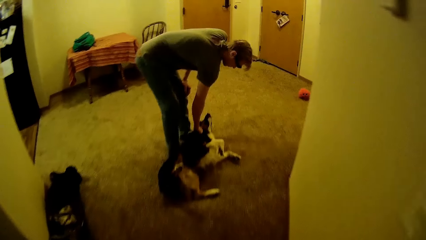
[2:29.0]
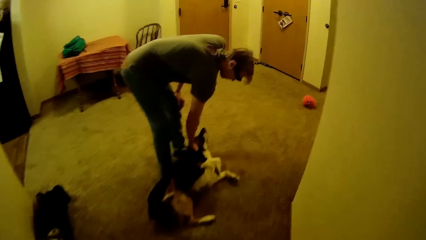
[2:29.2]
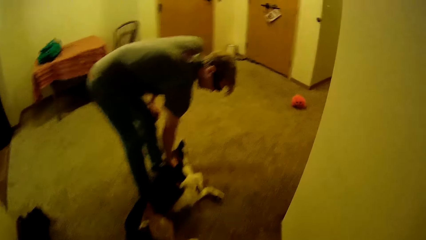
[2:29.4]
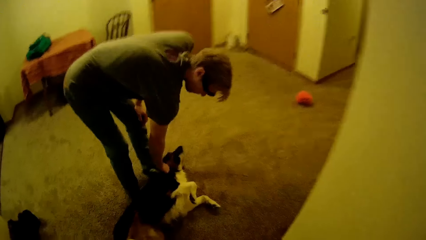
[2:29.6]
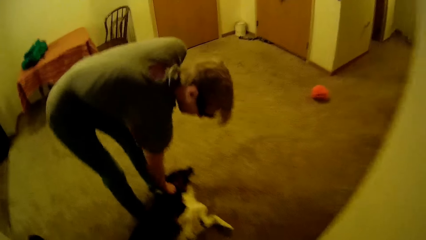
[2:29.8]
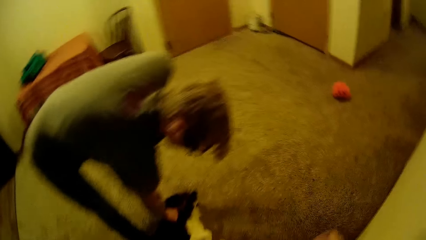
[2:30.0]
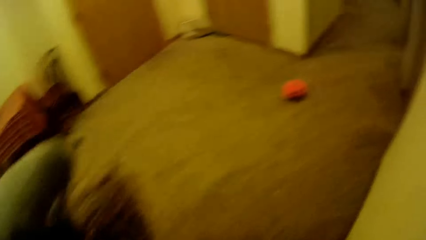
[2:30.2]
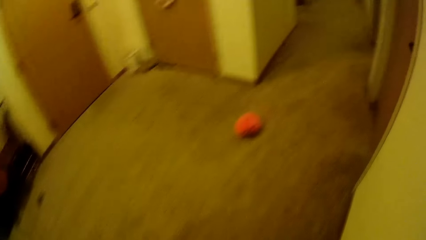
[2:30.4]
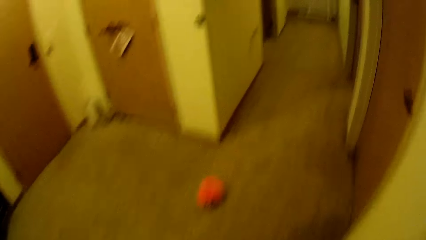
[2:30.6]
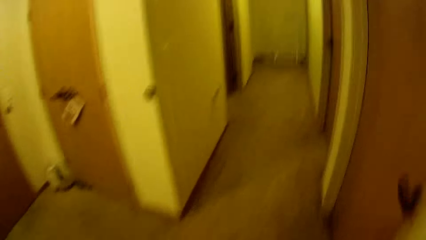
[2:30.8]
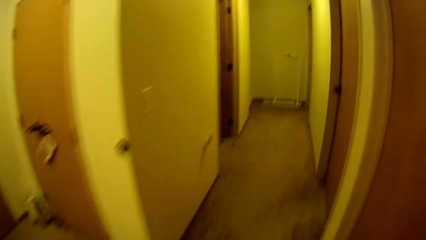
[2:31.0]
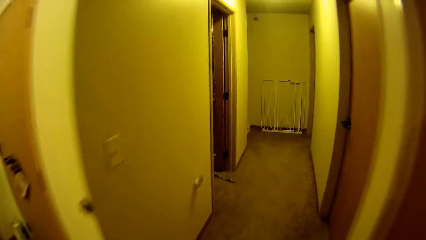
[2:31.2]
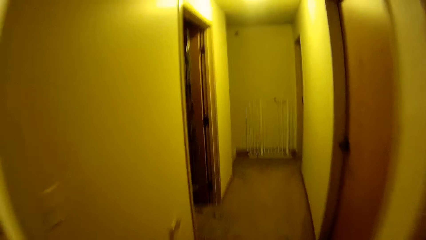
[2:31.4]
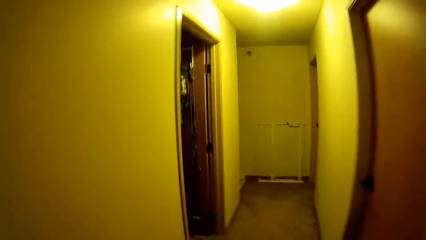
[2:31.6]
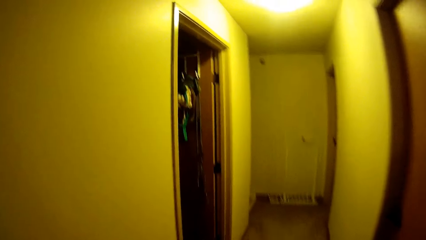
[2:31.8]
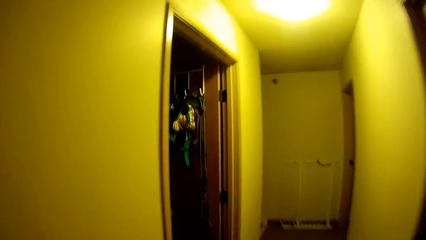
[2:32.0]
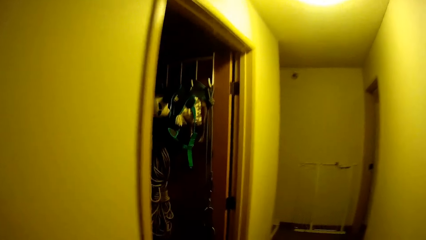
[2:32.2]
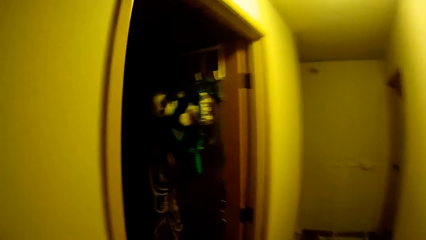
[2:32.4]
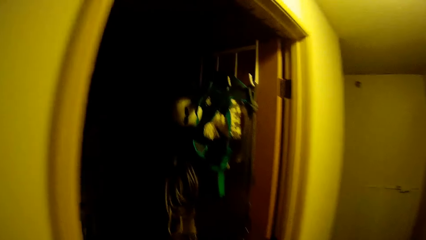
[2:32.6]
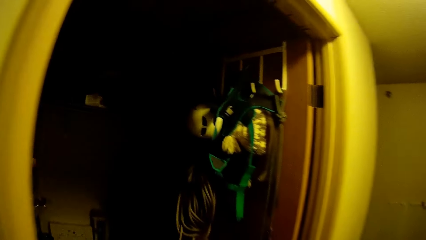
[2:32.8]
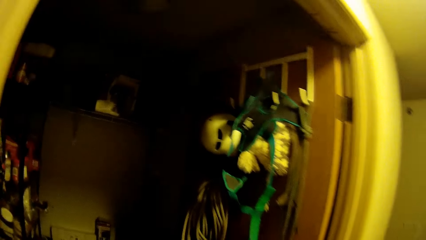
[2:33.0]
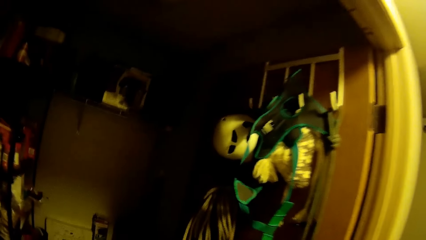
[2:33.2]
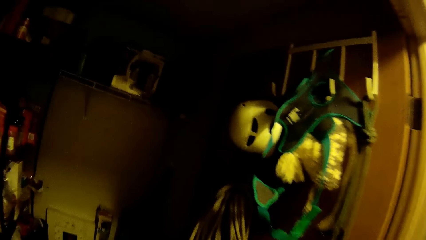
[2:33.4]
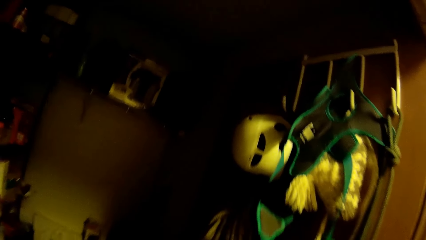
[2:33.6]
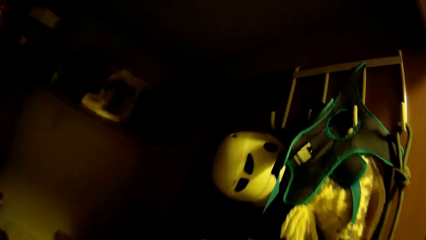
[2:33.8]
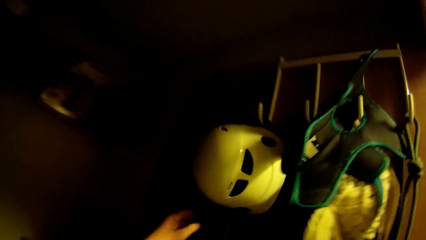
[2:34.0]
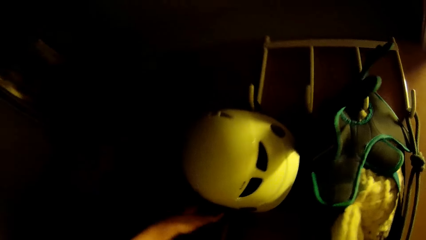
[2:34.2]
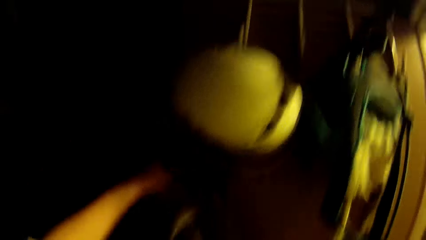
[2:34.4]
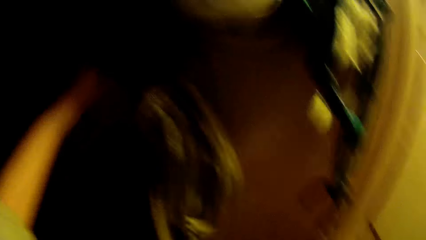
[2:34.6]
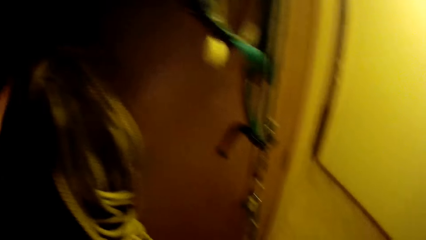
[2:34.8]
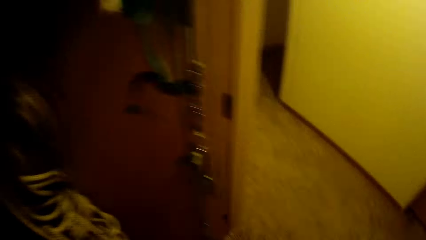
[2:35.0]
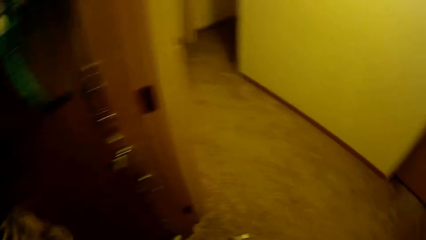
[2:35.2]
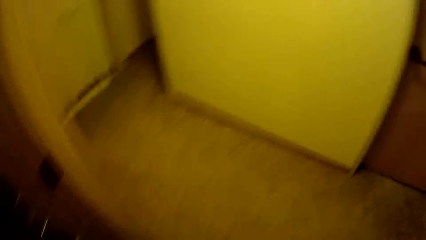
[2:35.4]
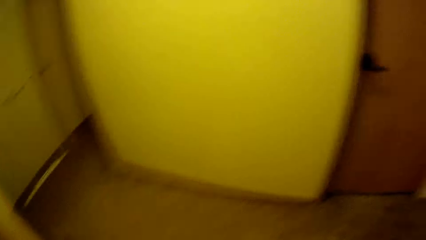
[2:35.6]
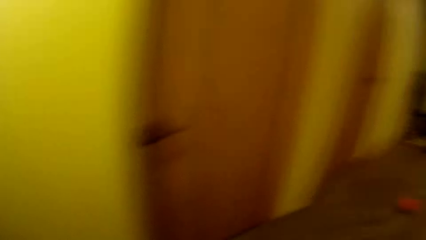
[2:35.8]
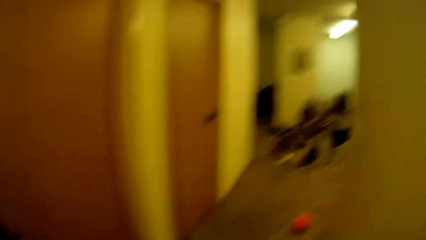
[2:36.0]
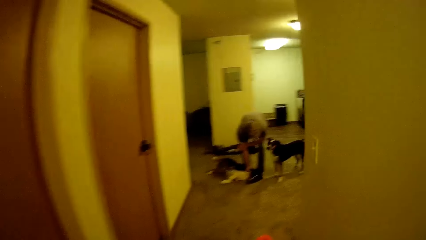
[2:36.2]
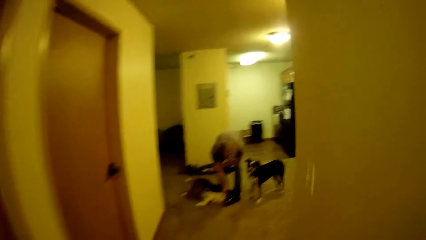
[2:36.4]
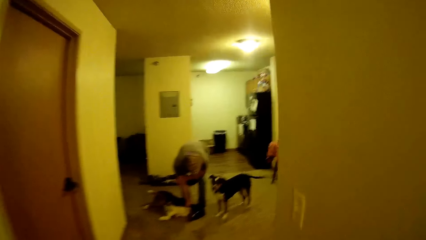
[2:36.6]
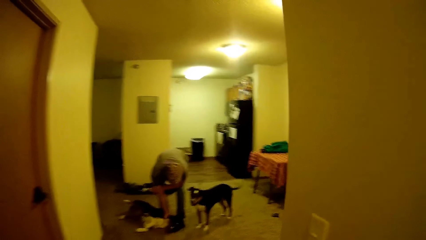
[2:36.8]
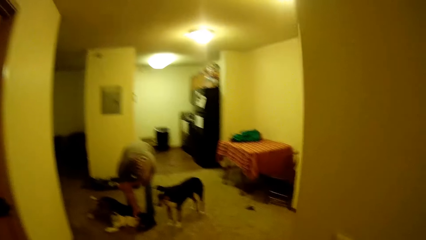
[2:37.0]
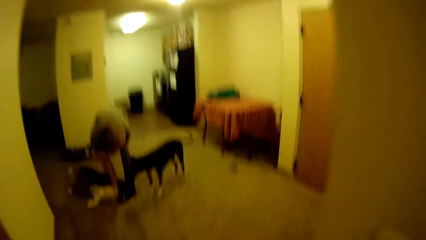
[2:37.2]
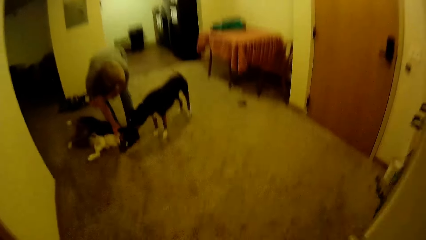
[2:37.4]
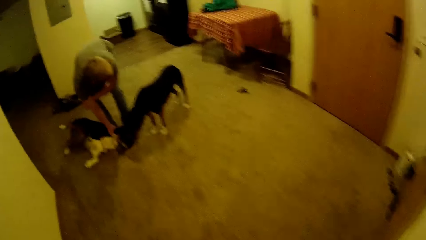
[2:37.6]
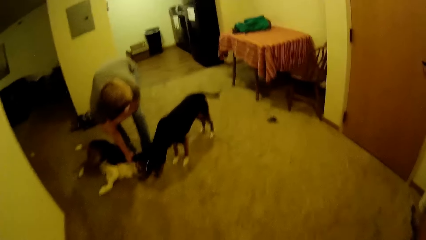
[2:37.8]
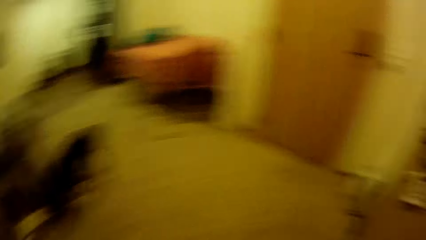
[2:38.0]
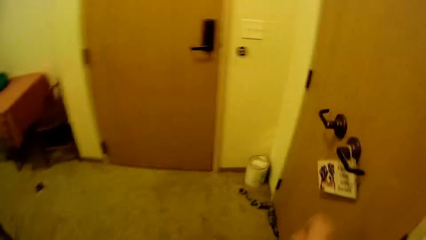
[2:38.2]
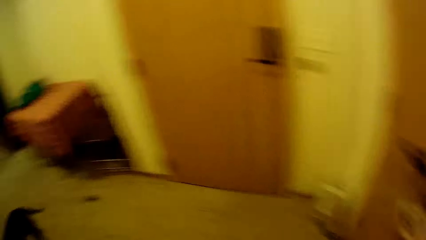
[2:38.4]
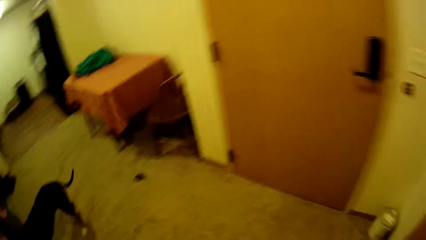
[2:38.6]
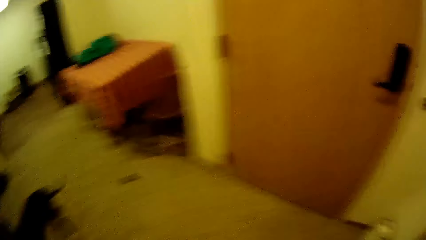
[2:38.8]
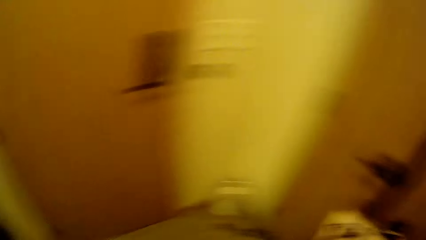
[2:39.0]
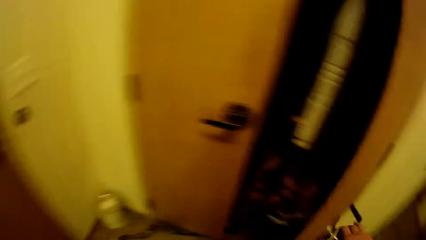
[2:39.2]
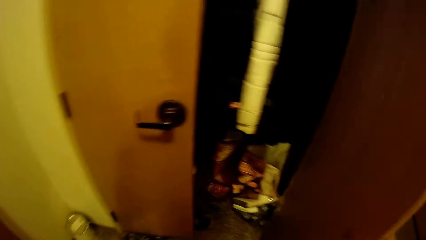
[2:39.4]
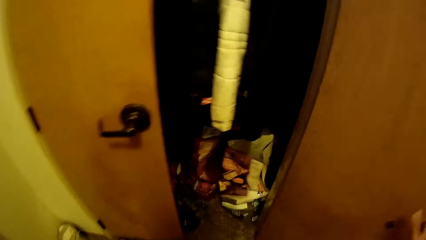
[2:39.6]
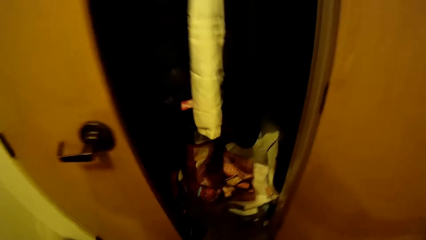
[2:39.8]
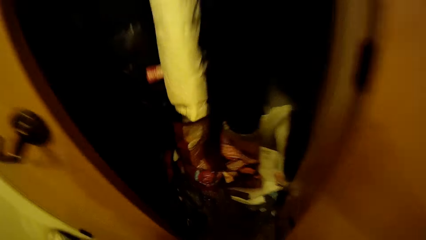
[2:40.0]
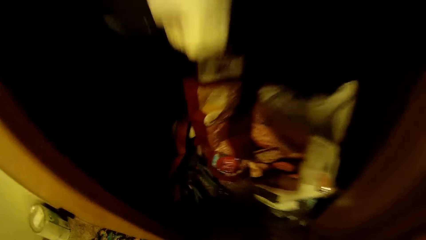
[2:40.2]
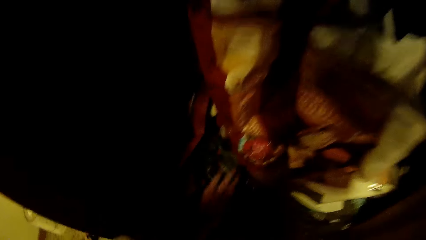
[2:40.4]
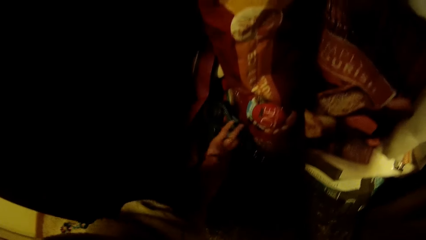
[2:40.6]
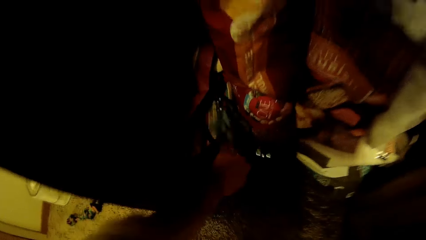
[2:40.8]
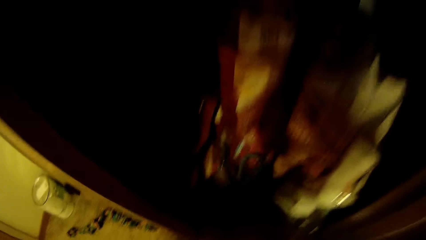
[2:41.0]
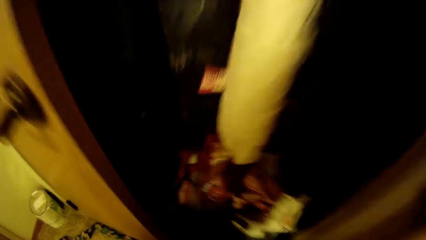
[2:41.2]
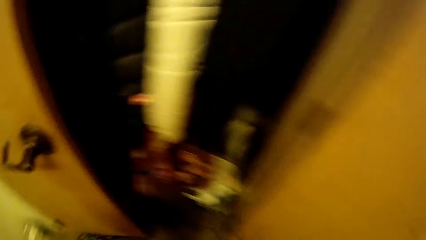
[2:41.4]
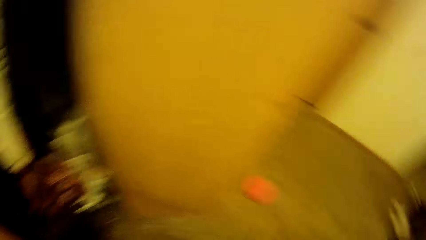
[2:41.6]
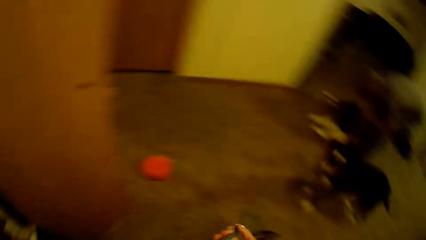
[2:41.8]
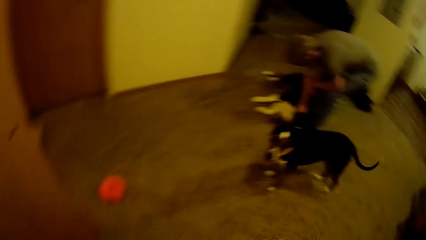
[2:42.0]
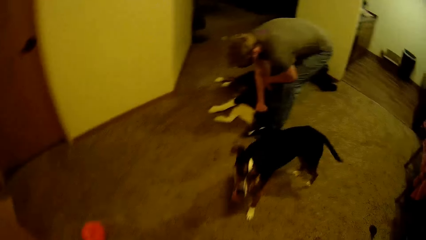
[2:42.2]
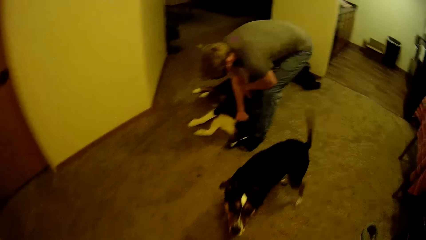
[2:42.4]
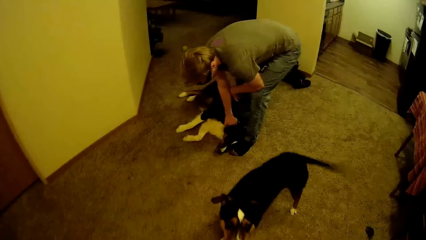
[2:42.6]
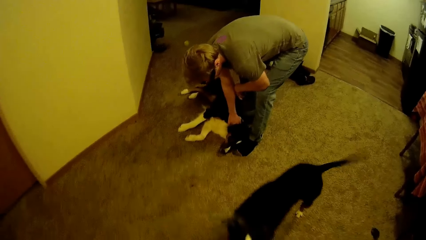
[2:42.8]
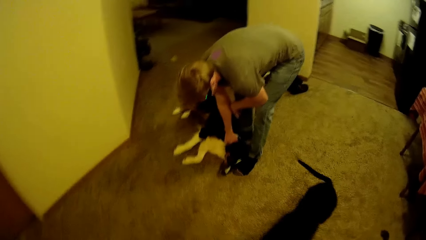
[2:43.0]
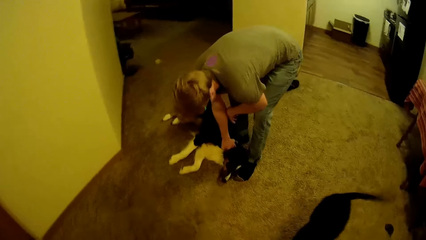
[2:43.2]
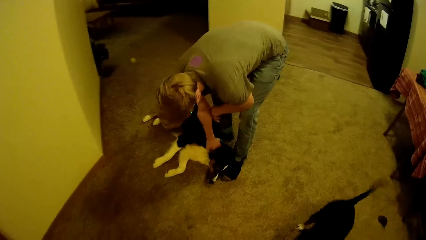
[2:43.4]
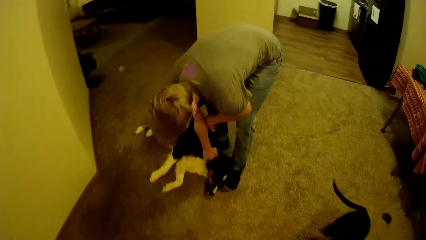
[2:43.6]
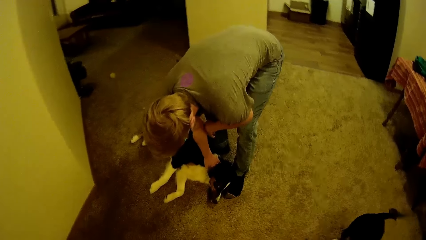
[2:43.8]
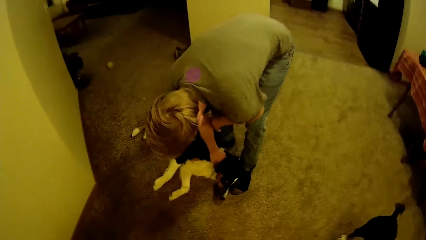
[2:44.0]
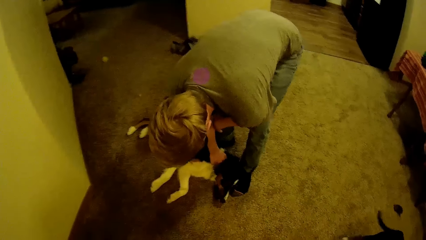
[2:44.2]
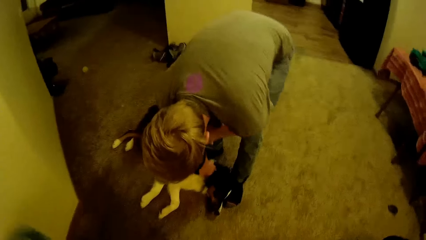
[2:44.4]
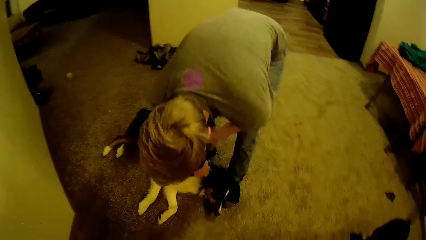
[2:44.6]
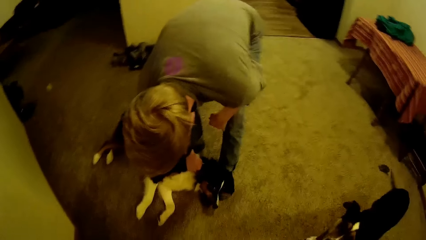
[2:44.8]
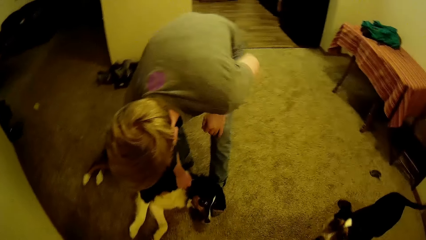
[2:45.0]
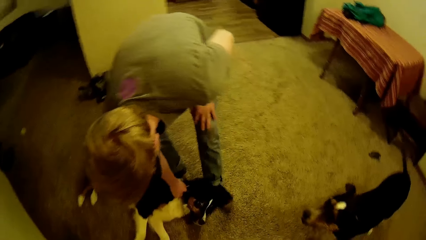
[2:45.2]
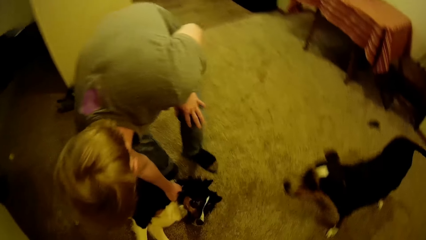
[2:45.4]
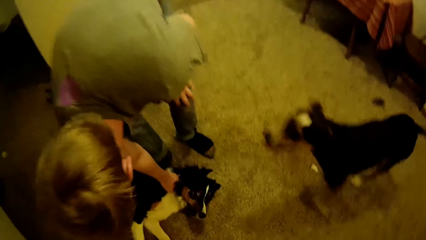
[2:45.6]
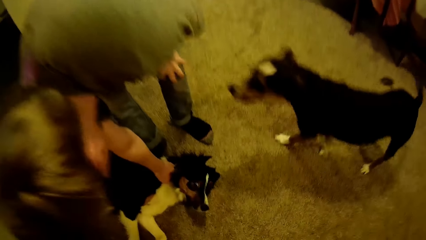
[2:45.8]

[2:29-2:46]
The camera wearer walks towards a store room. He searches on the wall. He walks away from the store room. He walks around in the house. He opens the door of a wardrobe with his right hand. He picks up a dog leash or slip lead with his left hand from the wardrobe. He walks towards the dog.
